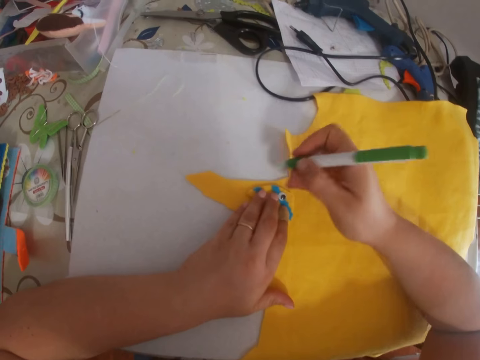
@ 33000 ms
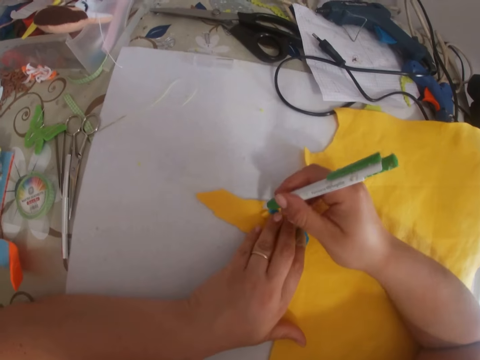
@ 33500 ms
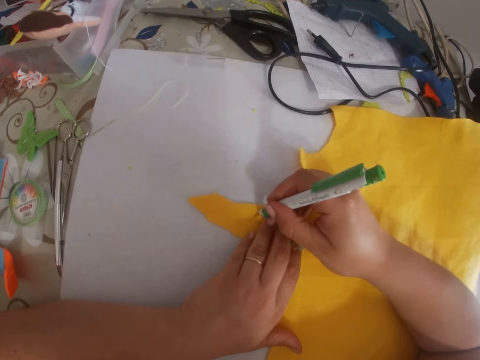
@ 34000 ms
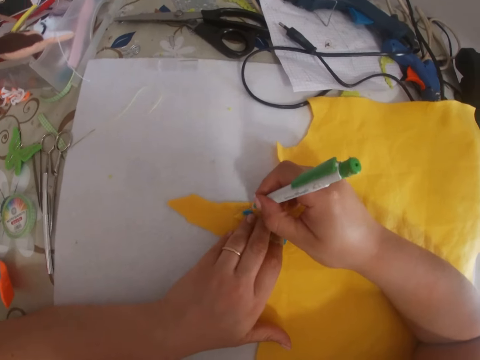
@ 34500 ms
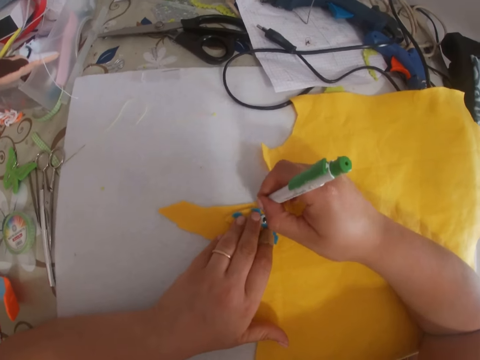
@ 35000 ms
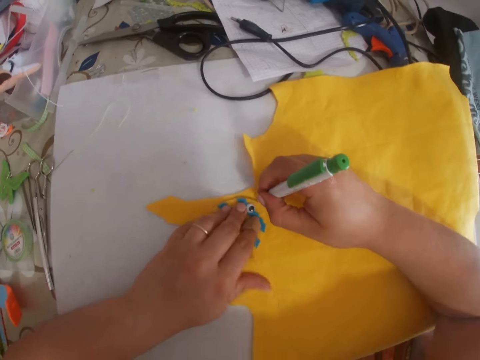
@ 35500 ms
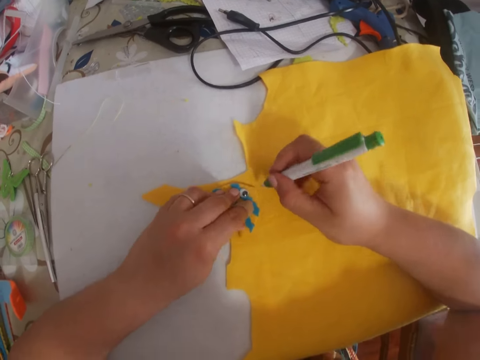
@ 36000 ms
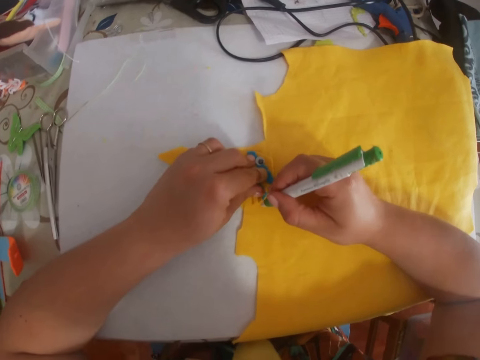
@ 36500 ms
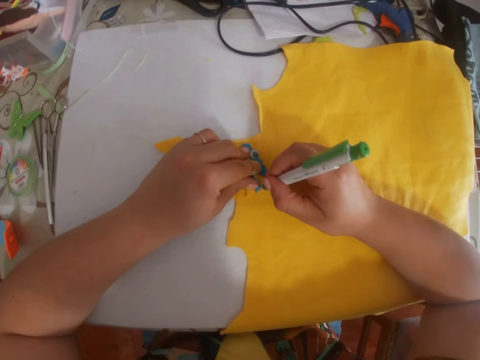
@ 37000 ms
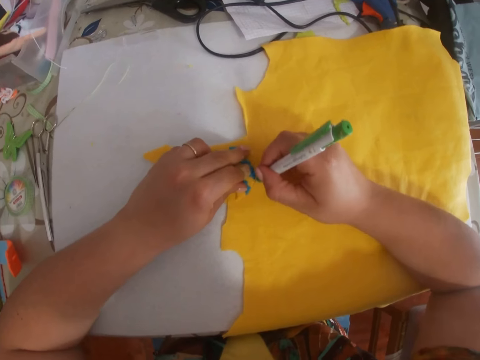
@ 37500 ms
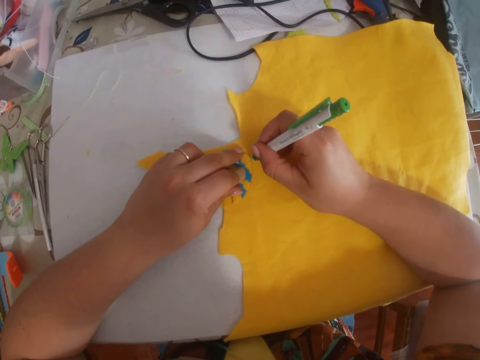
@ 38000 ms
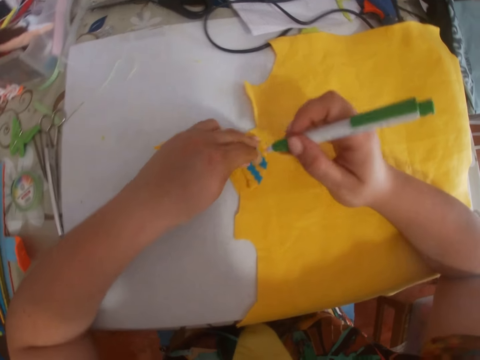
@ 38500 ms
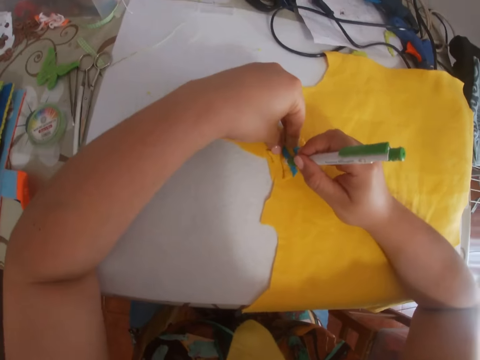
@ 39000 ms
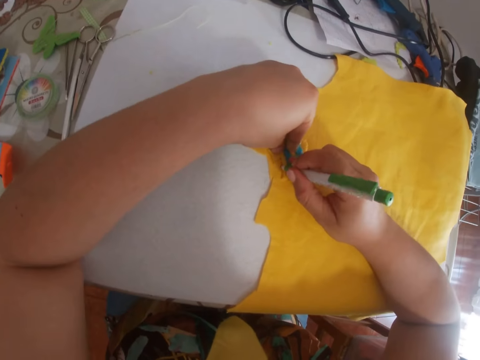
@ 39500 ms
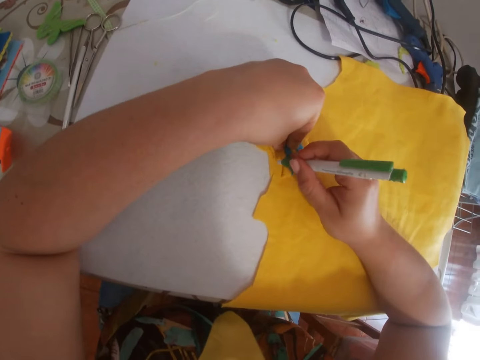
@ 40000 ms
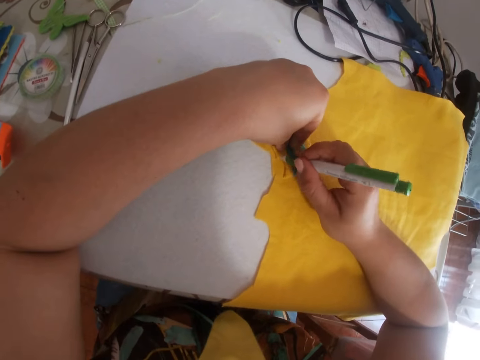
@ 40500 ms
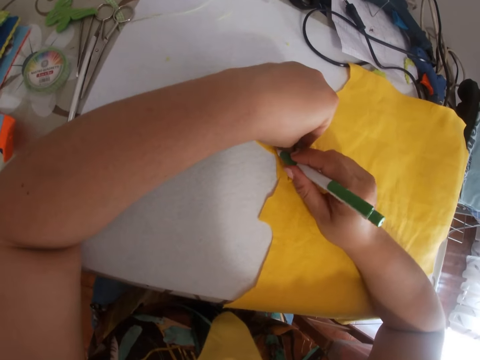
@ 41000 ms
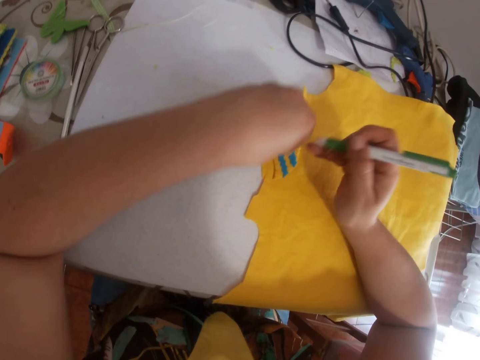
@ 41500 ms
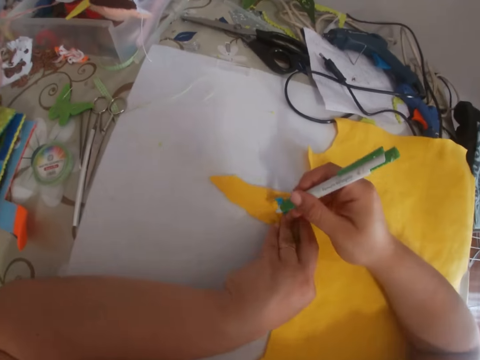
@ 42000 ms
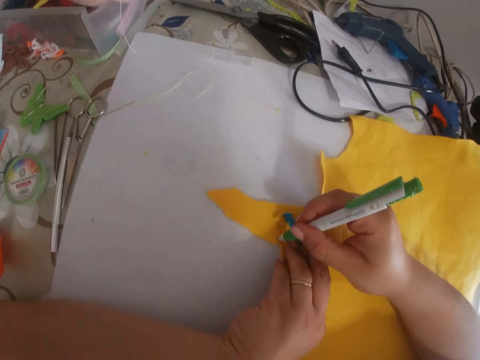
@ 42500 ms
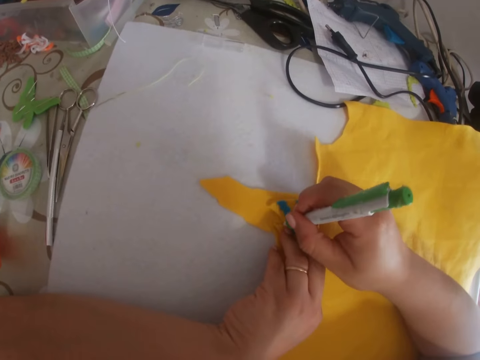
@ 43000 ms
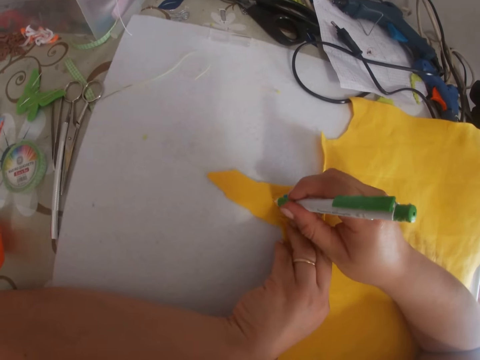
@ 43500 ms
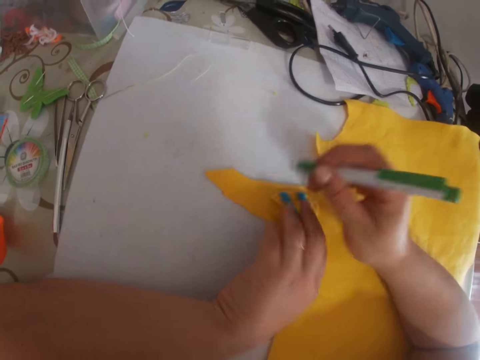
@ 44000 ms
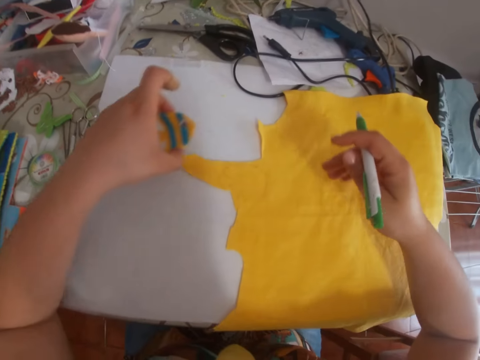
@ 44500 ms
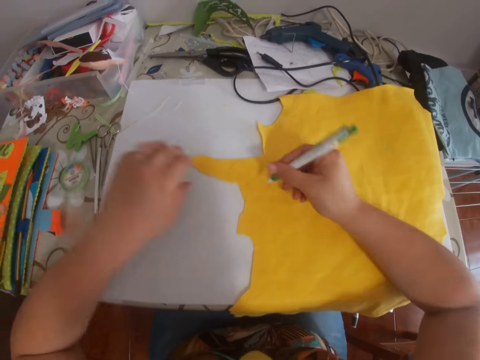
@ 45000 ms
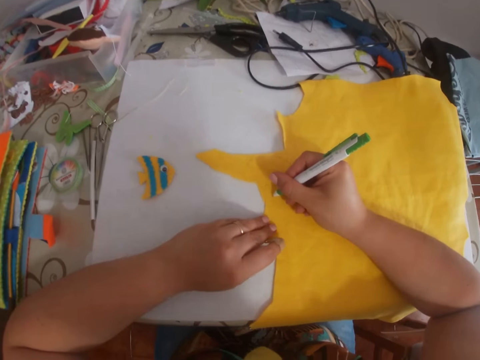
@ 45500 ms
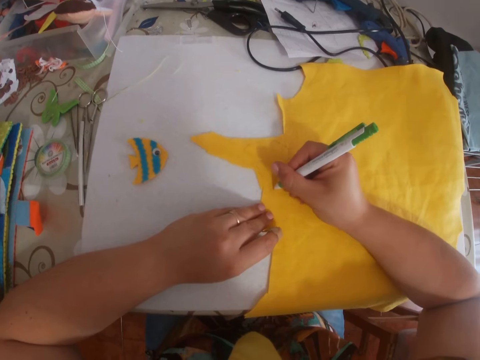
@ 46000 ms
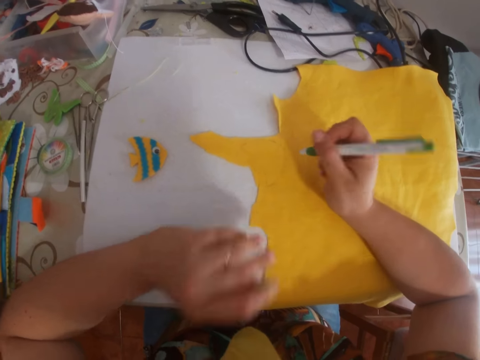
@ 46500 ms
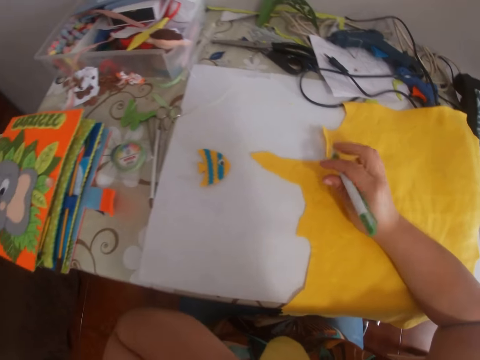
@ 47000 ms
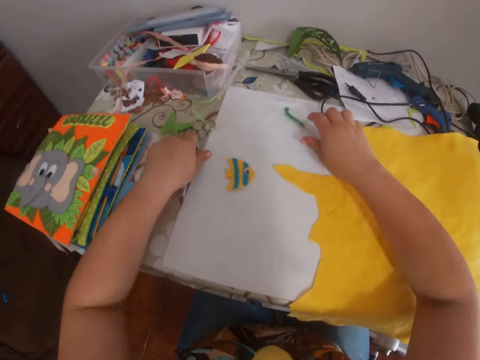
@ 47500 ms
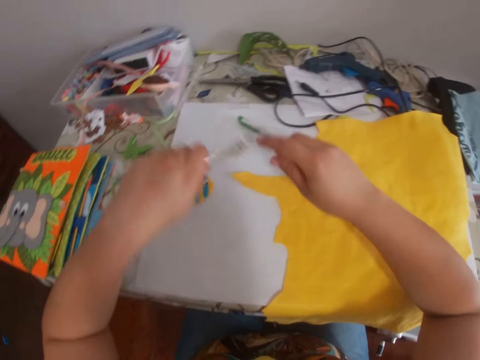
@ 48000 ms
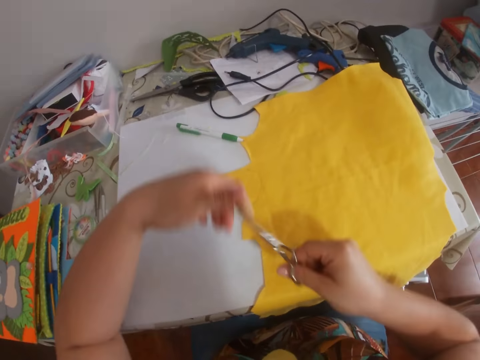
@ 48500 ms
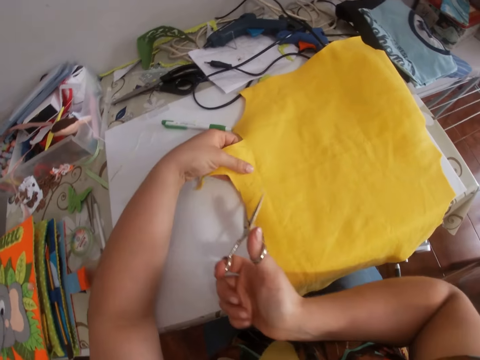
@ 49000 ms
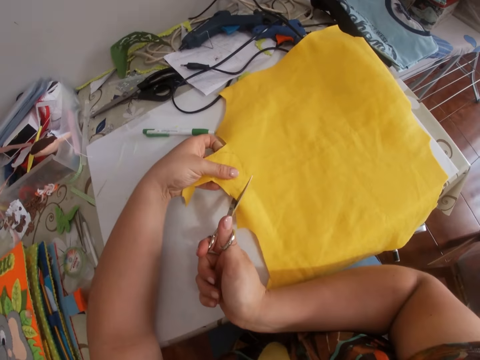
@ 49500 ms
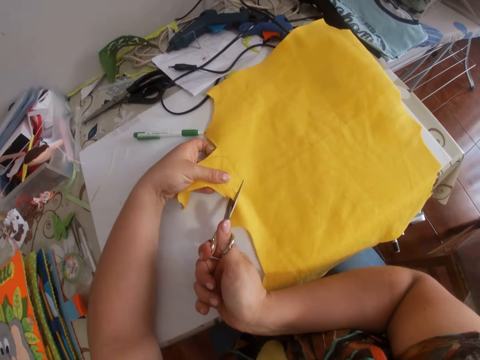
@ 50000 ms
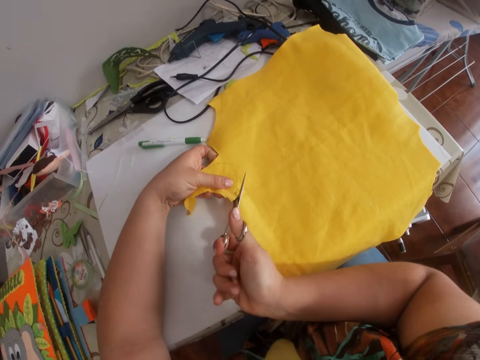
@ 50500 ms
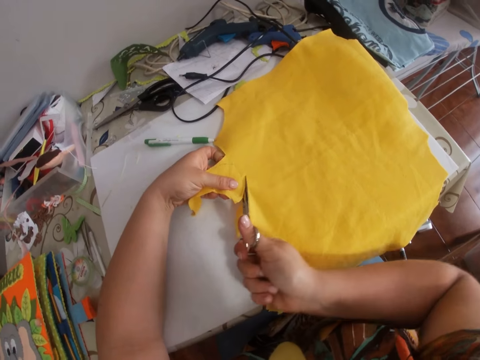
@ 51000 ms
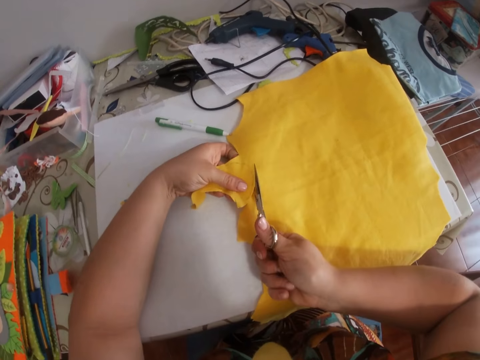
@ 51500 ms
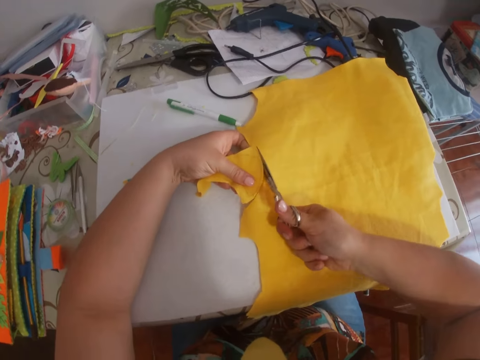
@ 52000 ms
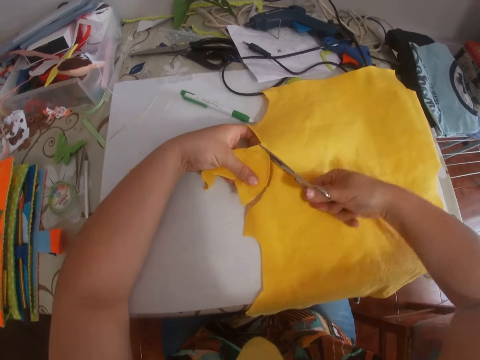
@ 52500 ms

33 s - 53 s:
The camera wearer draws around the craft shape on the craft paper using the pen. They remove the craft shape from the craft paper. They put the measuring ruler aside. They draw on the craft paper using the pen. They lift the left hand. They touch the nose. They put down the pen. They pick up a pair of scissors, and transfer the scissors to the right hand. They pick up the craft paper. They cut the craft paper using the scissors.
